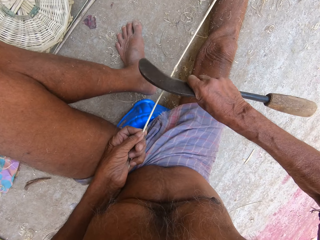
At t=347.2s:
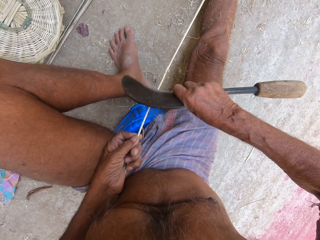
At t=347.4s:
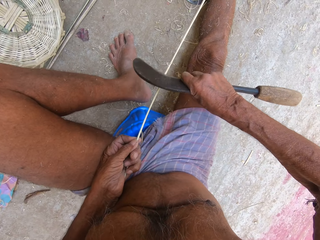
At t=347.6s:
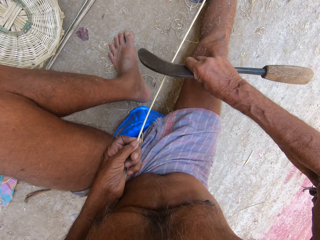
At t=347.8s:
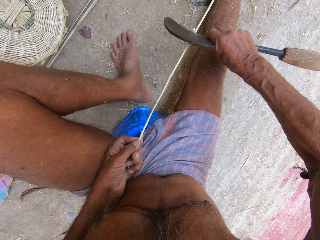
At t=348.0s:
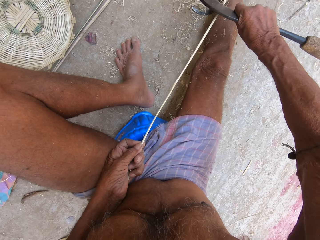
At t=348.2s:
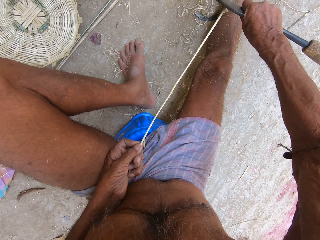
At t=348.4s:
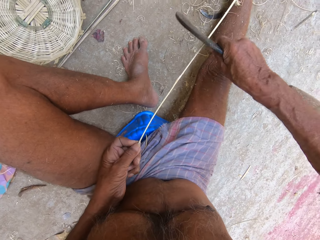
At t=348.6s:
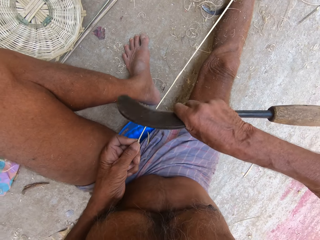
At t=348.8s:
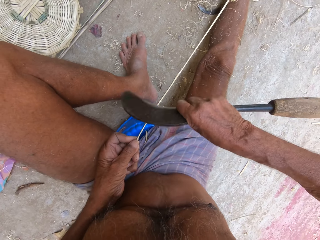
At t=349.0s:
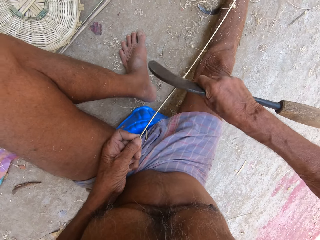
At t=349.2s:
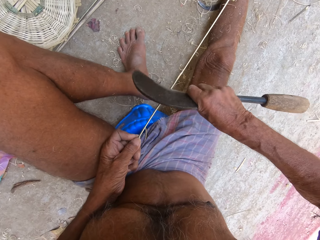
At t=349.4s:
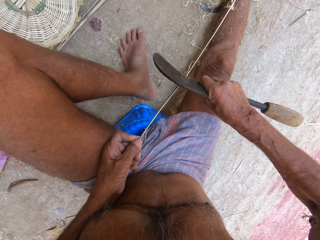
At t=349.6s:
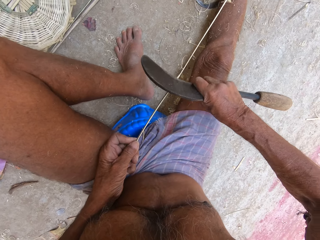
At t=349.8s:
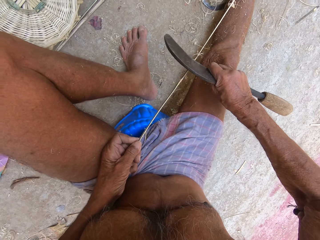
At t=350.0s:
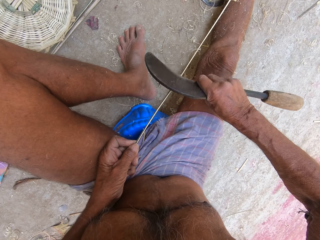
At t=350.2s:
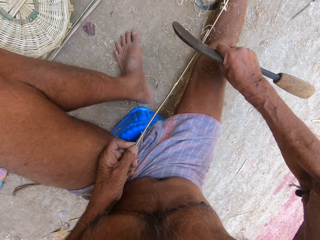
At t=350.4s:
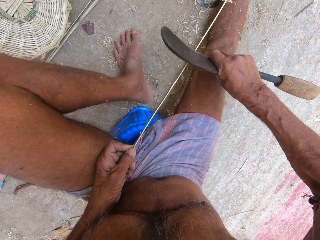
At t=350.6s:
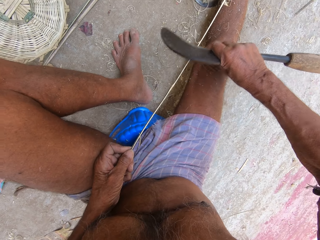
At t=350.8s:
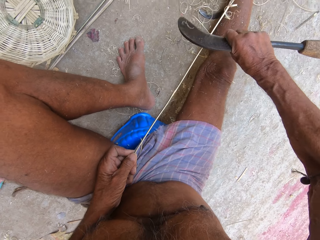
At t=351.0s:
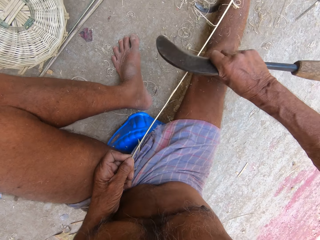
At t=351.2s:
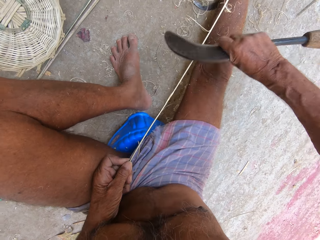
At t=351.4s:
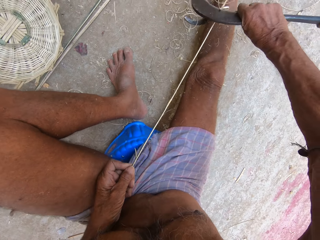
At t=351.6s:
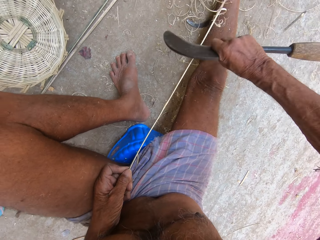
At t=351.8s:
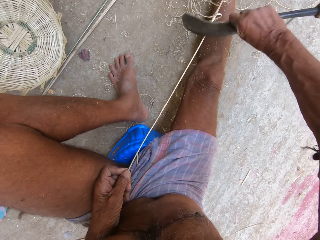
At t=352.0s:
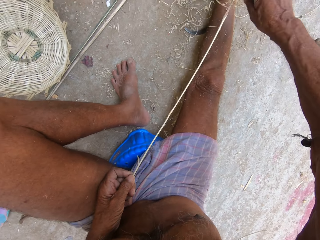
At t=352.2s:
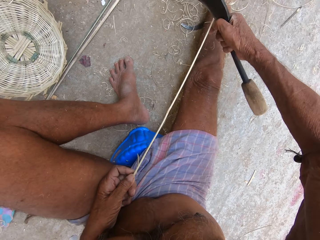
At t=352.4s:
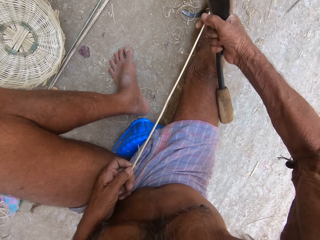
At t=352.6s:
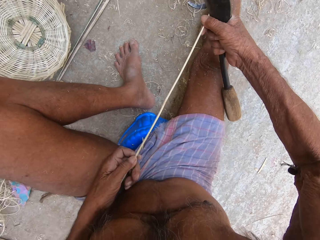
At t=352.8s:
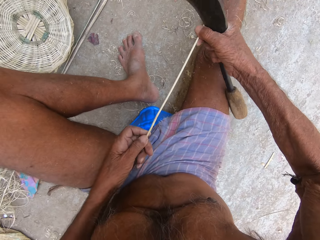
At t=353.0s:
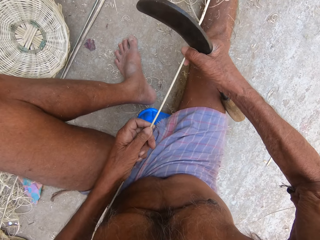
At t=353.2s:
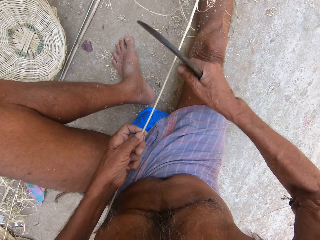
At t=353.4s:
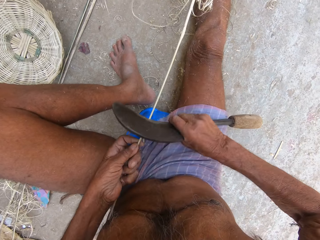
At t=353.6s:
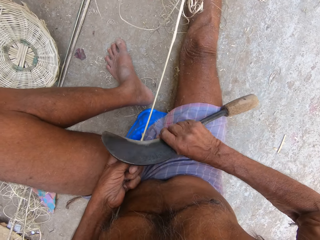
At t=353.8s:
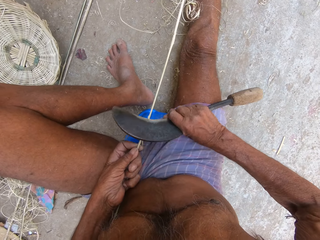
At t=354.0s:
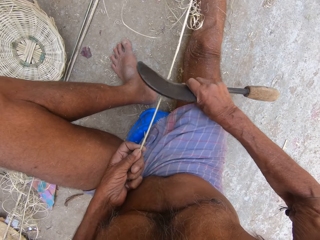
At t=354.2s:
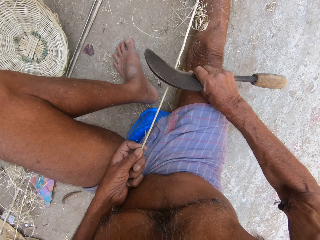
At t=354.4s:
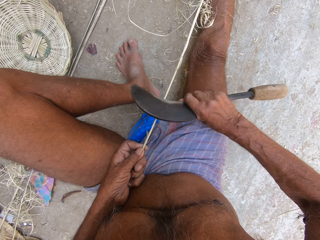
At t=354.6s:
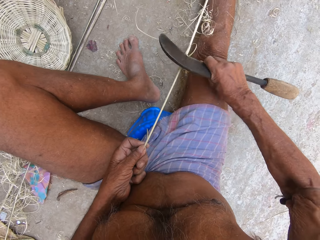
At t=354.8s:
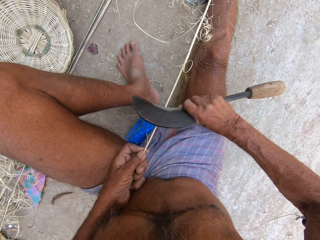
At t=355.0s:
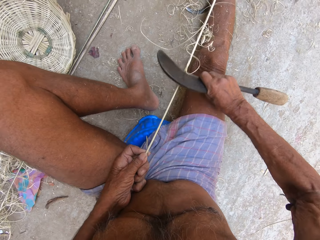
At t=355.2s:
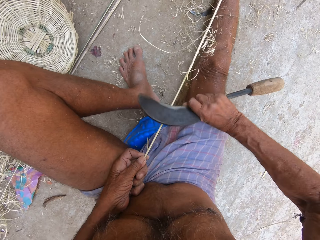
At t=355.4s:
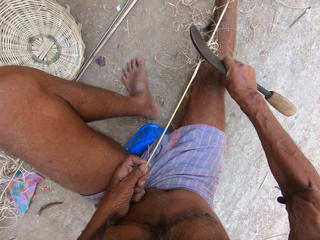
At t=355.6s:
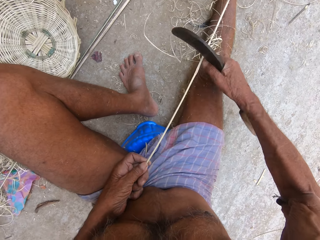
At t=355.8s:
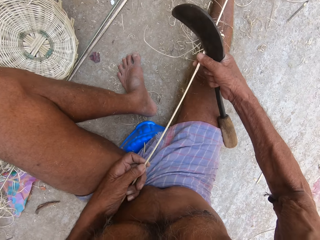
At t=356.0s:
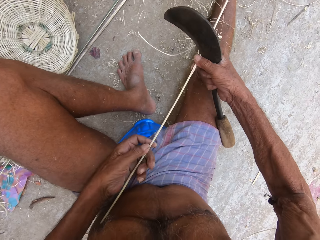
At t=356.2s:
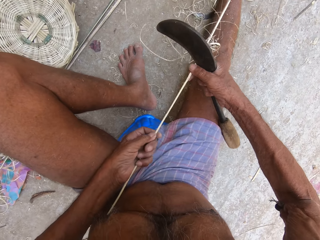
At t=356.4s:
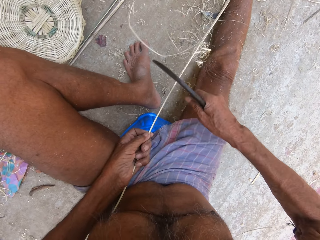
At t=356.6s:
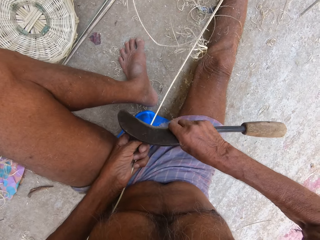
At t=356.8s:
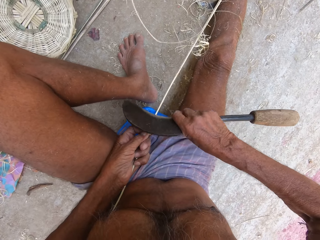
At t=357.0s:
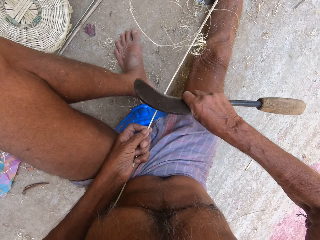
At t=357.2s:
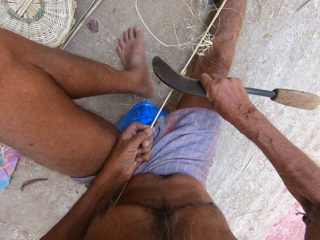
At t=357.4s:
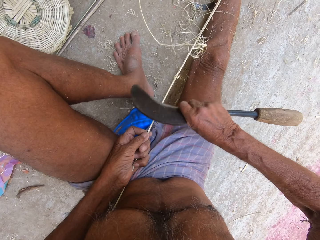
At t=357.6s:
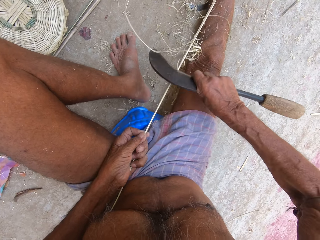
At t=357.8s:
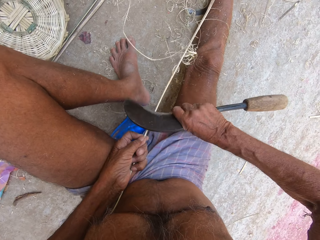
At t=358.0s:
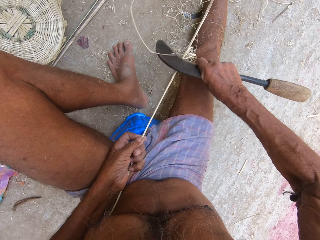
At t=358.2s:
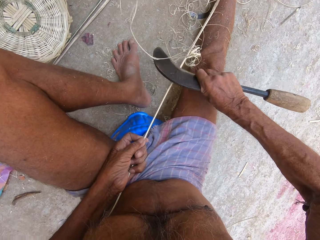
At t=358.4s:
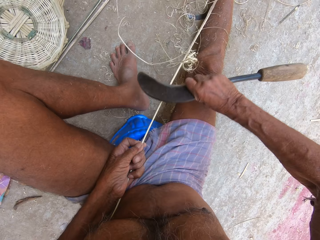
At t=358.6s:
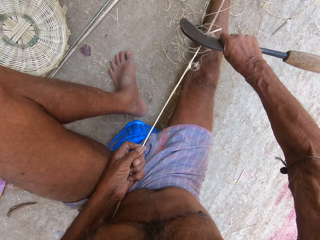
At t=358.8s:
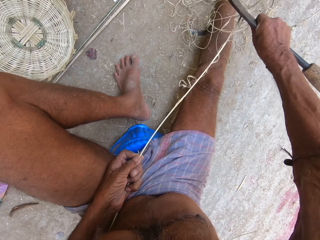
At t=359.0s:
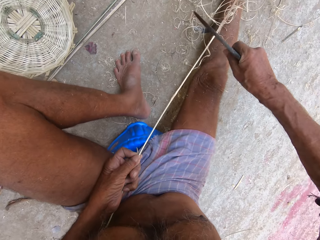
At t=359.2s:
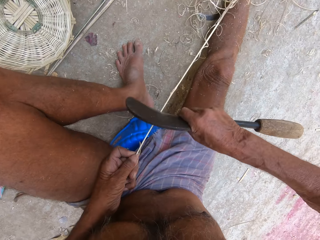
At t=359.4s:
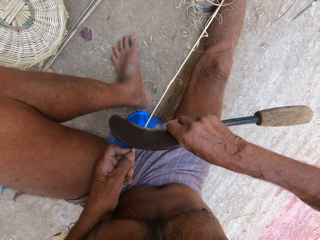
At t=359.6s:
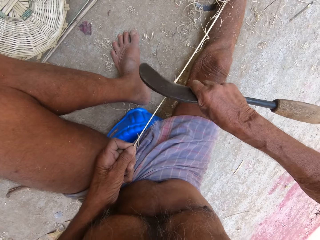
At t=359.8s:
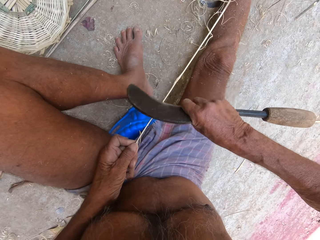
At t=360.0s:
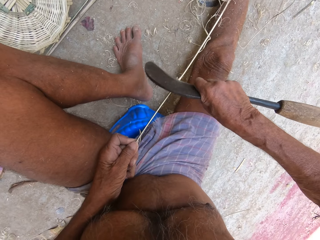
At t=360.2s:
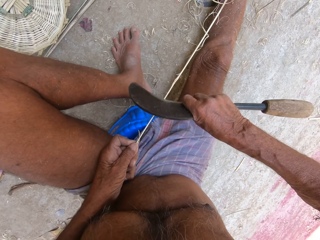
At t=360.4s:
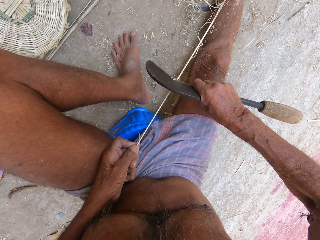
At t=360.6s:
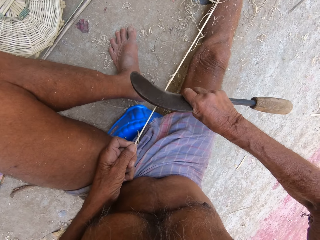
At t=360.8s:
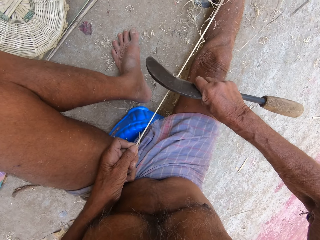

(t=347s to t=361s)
The camera wearer adjusts the palm frond with both hands. He trims the palm frond in his left hand with the kukri knife in his right hand. He adjusts the palm frond with both hands. He pulls the bamboo strands. He trims the palm frond in his left hand with the kukri knife in his right hand. He peels the bamboo strand.

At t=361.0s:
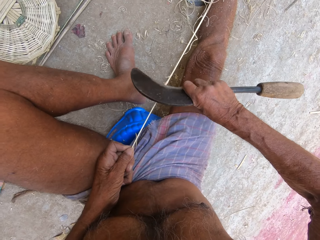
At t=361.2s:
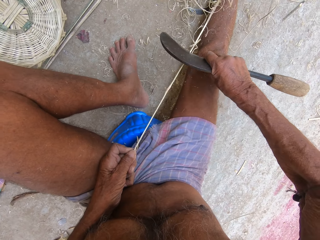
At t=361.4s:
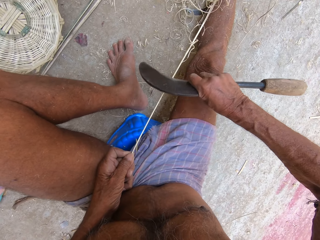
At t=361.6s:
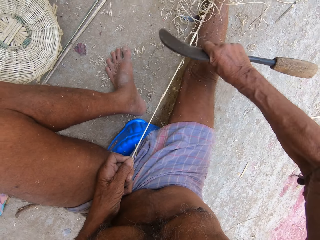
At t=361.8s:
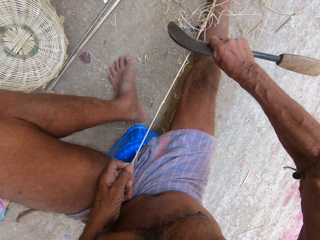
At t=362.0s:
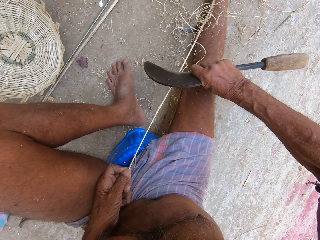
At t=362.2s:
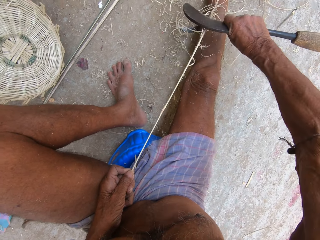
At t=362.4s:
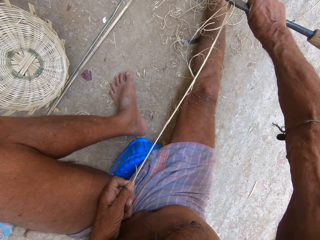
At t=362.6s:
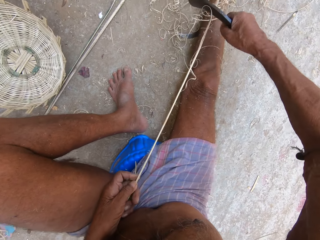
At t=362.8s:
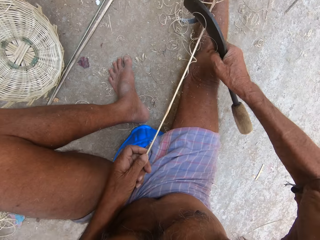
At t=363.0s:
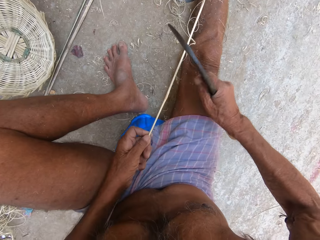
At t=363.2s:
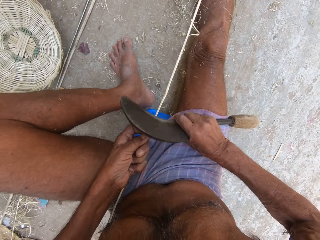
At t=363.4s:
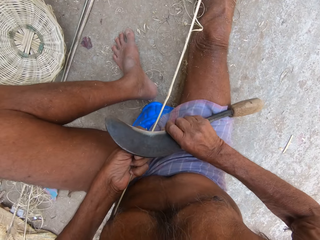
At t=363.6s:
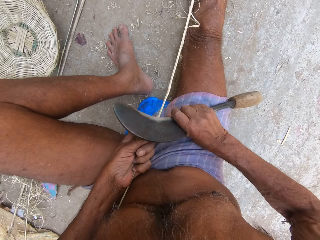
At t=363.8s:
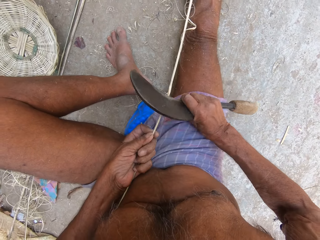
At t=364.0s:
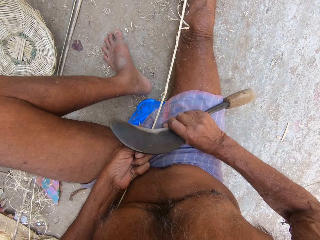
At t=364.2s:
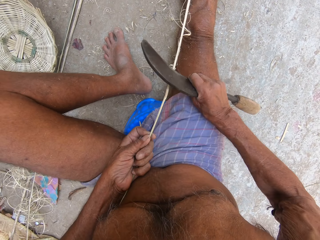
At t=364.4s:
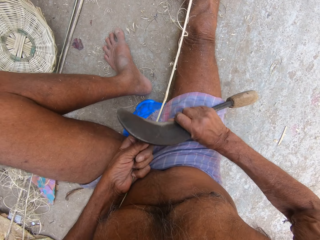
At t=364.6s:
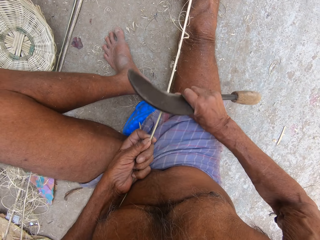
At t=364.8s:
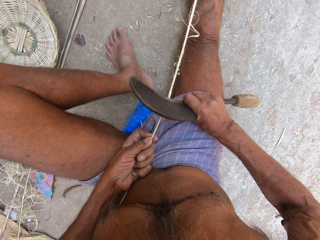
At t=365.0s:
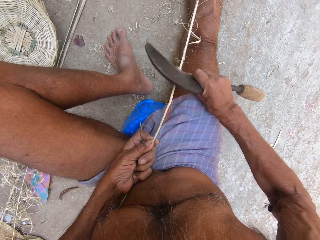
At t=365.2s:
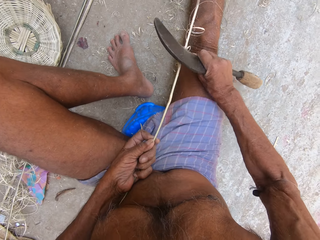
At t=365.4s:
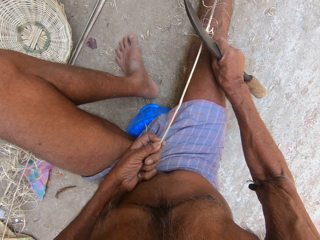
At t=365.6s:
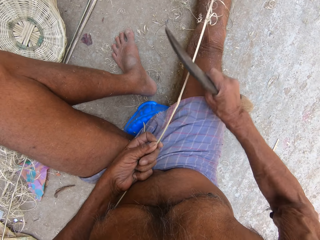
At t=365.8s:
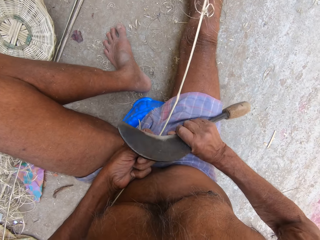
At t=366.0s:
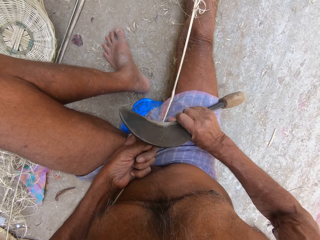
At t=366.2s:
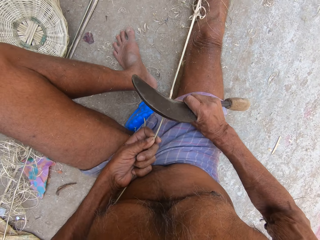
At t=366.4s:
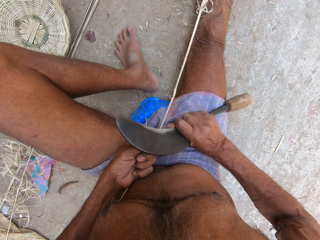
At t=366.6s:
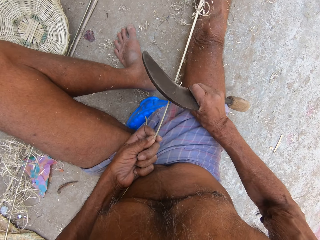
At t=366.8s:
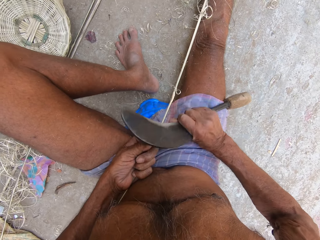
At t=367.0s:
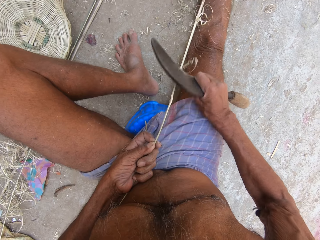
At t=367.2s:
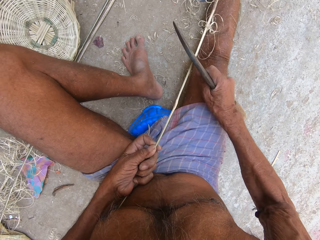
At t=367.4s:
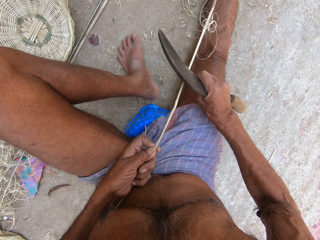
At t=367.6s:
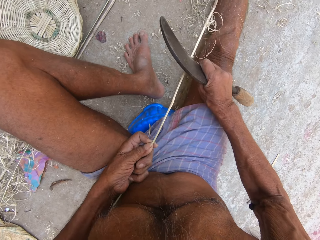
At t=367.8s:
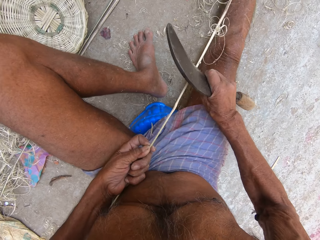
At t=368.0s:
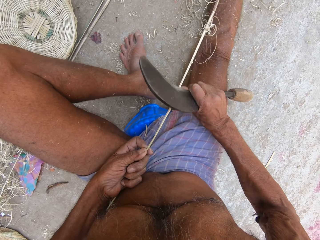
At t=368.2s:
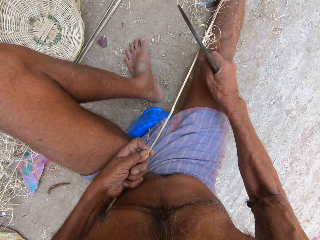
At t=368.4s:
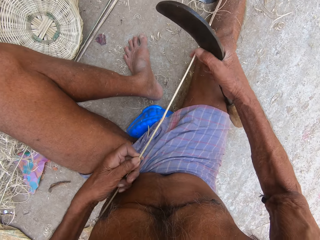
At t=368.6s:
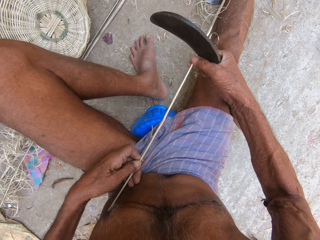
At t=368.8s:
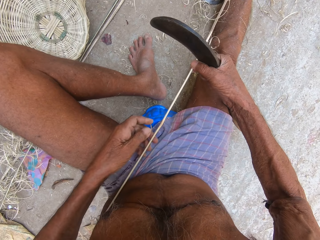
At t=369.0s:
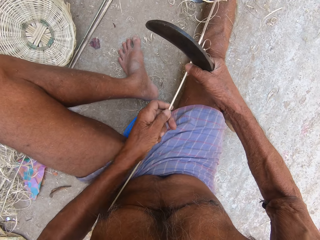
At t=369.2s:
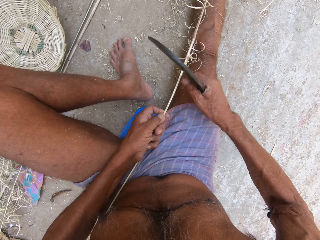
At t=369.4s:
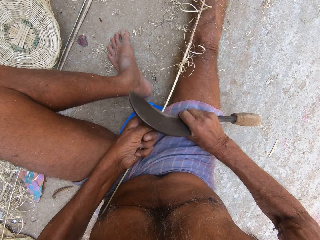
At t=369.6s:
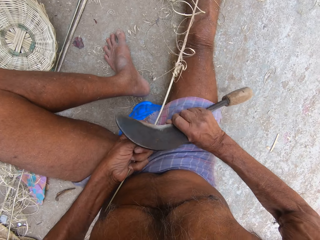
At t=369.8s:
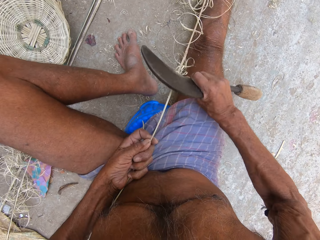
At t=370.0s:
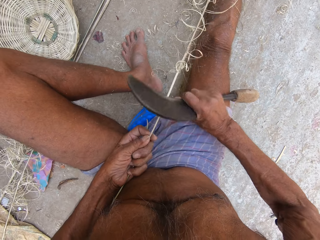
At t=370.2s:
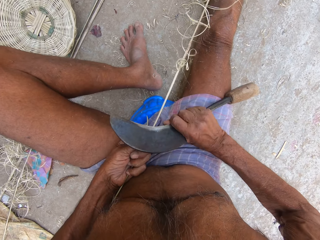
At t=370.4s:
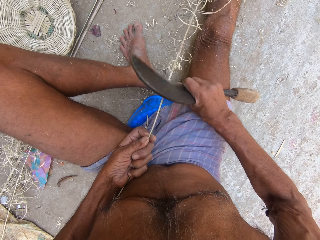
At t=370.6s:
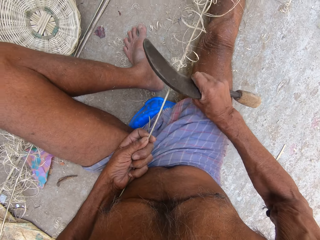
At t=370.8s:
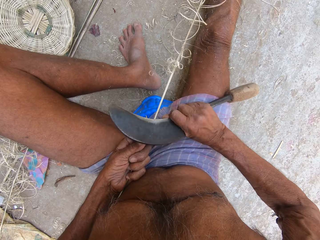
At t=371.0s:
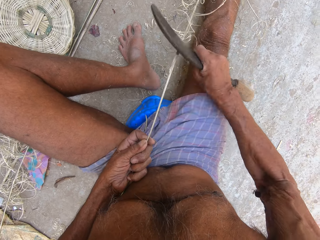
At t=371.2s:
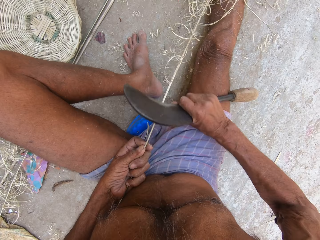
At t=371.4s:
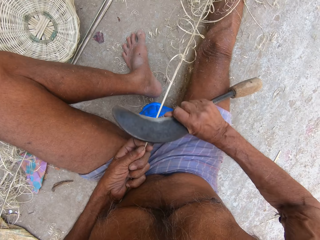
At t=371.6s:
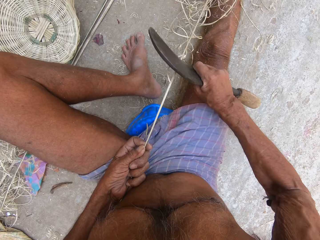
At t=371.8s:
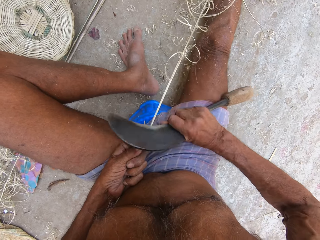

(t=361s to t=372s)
The camera wearer adjusts the palm frond with both hands. He trims the palm frond in his left hand with the kukri knife in his right hand.
